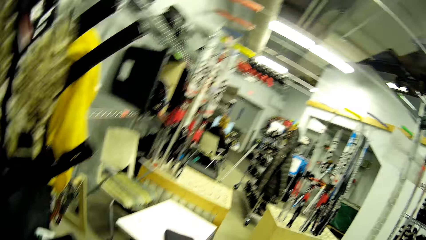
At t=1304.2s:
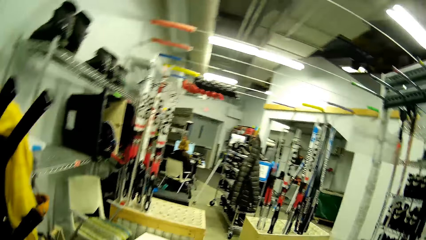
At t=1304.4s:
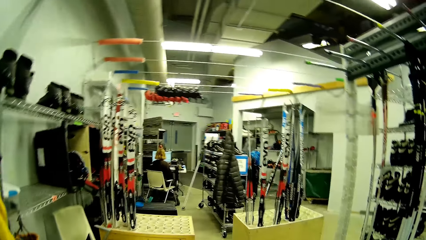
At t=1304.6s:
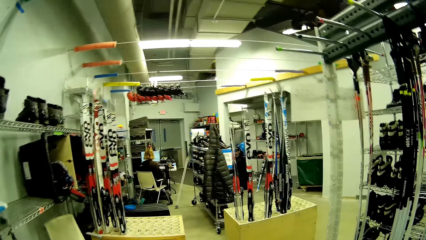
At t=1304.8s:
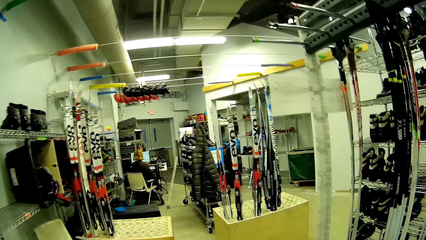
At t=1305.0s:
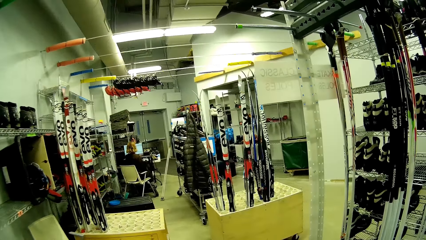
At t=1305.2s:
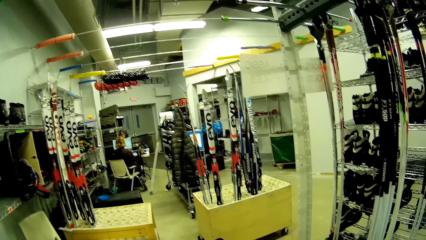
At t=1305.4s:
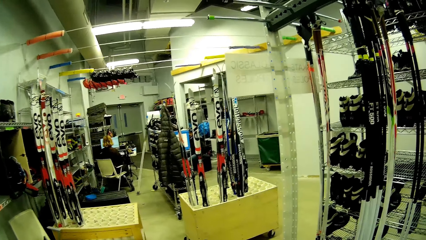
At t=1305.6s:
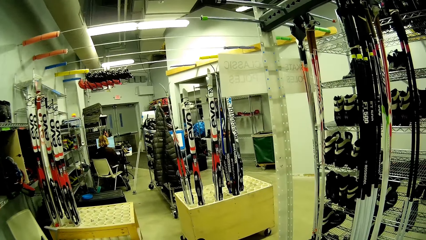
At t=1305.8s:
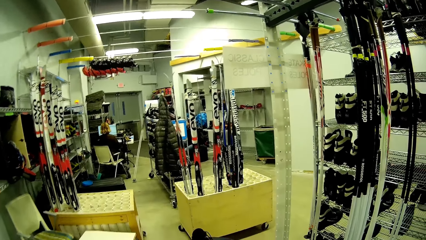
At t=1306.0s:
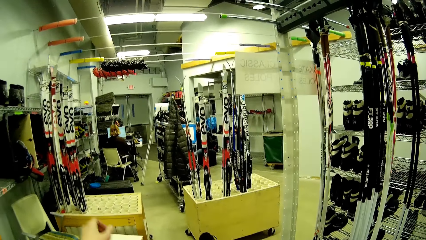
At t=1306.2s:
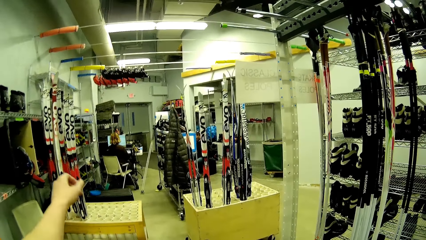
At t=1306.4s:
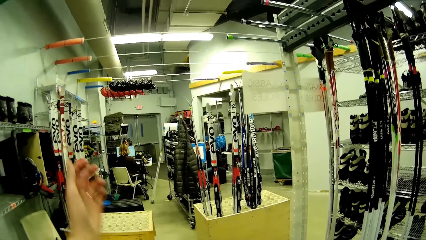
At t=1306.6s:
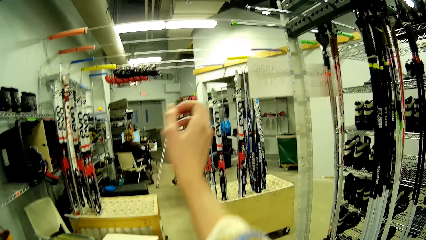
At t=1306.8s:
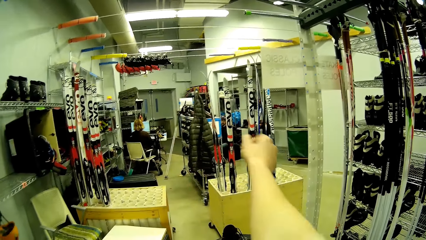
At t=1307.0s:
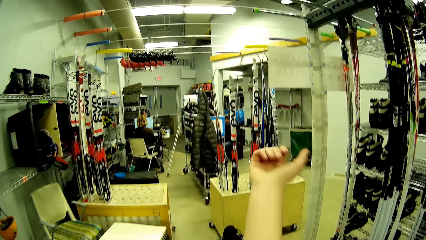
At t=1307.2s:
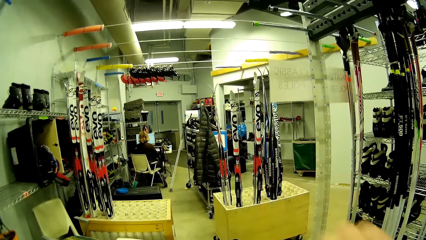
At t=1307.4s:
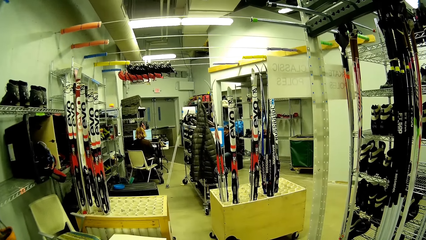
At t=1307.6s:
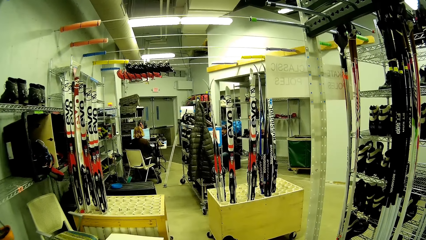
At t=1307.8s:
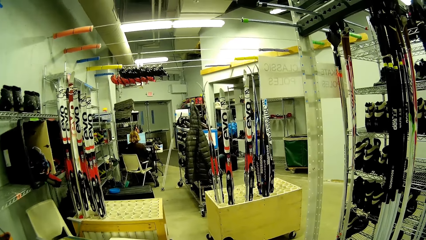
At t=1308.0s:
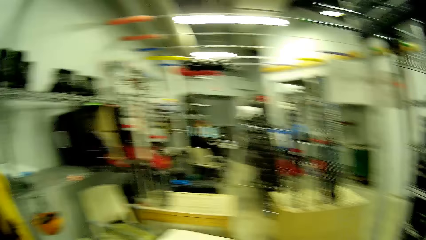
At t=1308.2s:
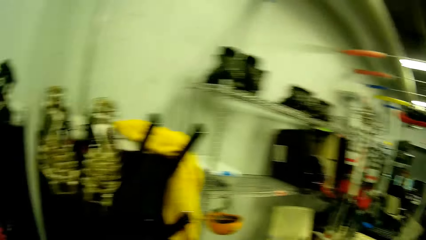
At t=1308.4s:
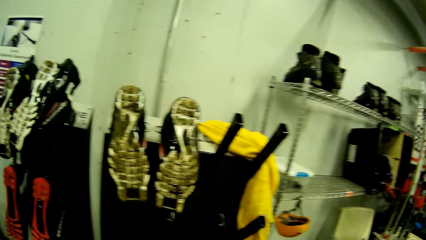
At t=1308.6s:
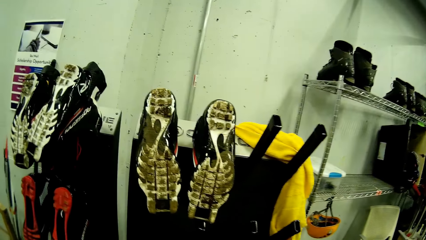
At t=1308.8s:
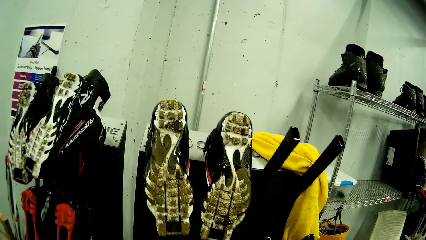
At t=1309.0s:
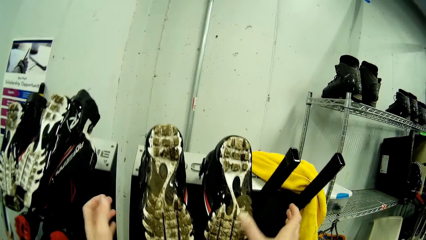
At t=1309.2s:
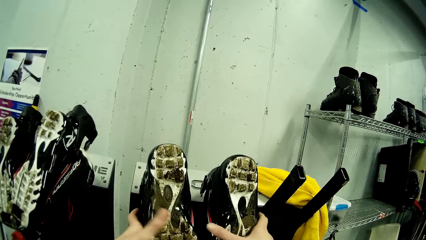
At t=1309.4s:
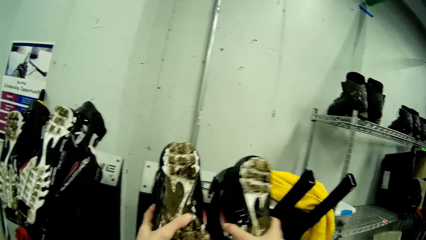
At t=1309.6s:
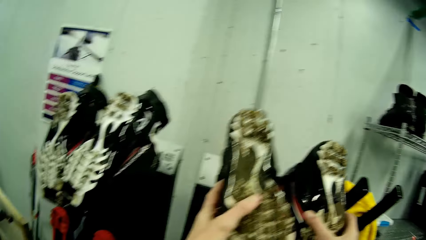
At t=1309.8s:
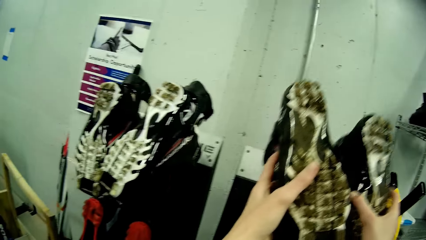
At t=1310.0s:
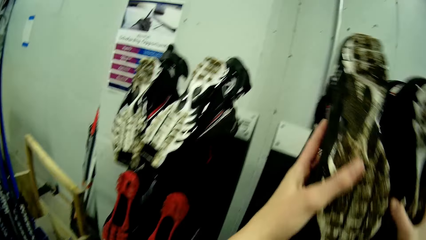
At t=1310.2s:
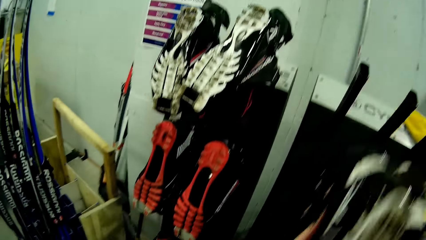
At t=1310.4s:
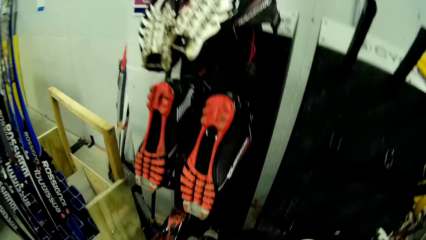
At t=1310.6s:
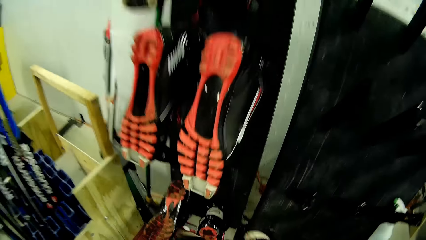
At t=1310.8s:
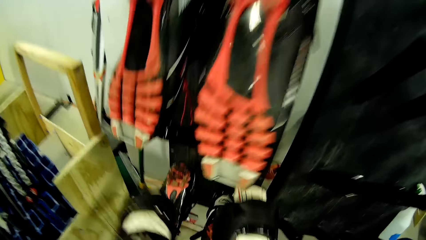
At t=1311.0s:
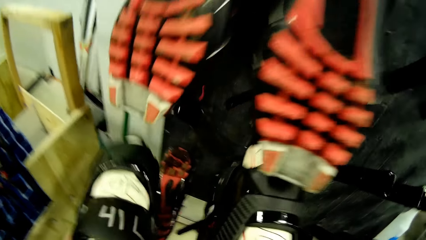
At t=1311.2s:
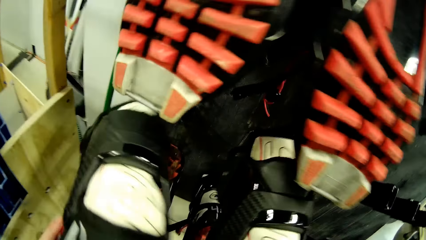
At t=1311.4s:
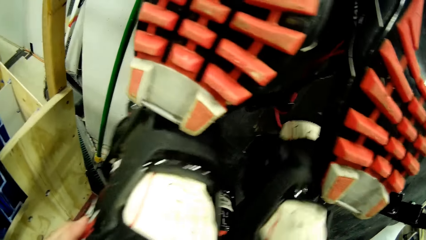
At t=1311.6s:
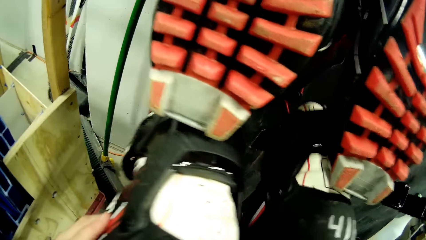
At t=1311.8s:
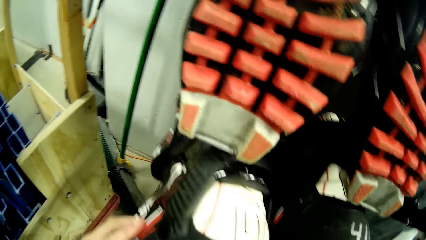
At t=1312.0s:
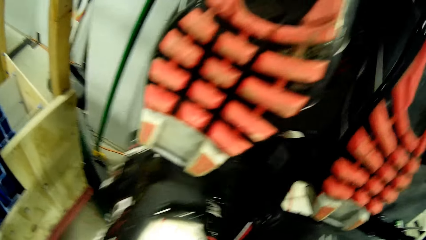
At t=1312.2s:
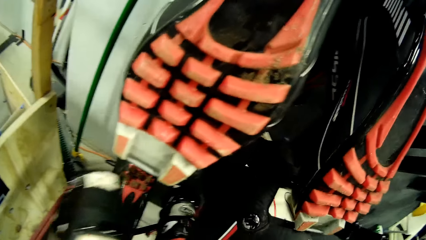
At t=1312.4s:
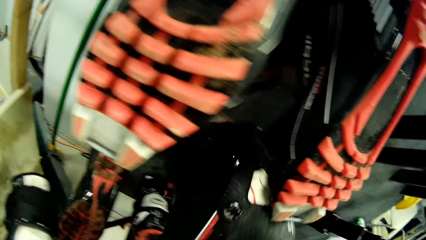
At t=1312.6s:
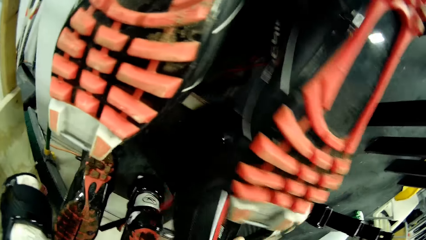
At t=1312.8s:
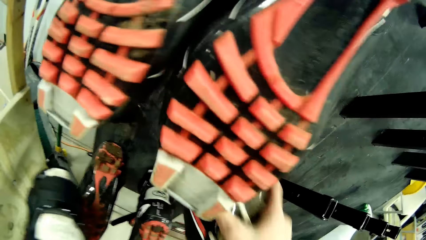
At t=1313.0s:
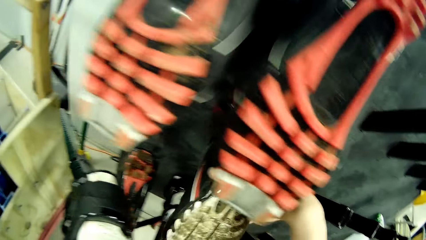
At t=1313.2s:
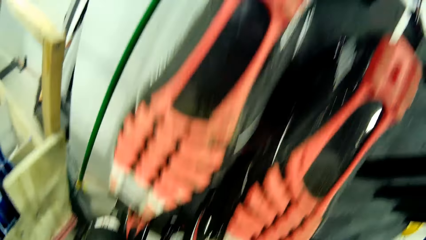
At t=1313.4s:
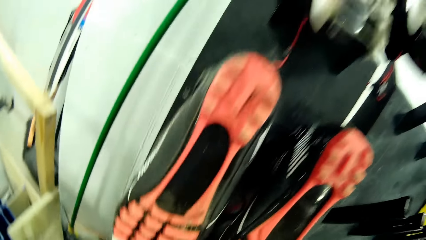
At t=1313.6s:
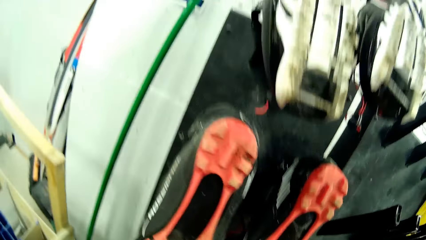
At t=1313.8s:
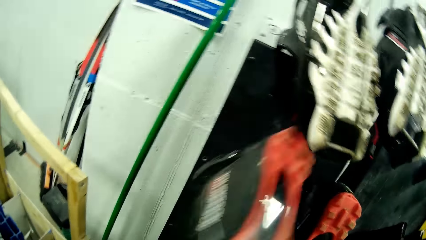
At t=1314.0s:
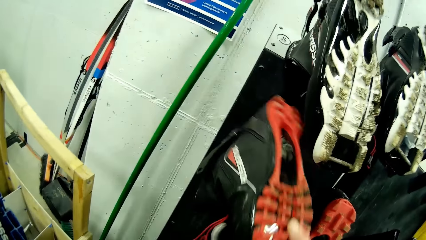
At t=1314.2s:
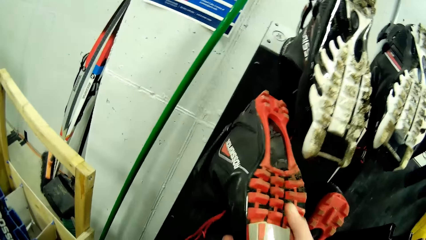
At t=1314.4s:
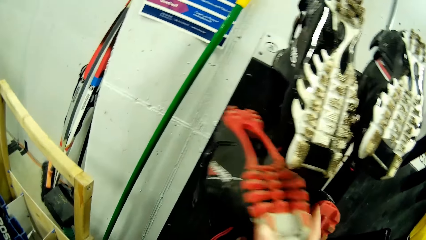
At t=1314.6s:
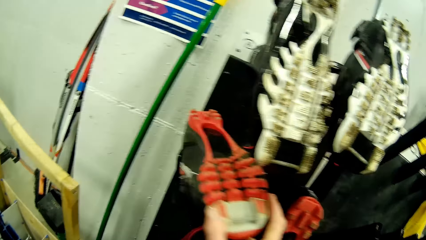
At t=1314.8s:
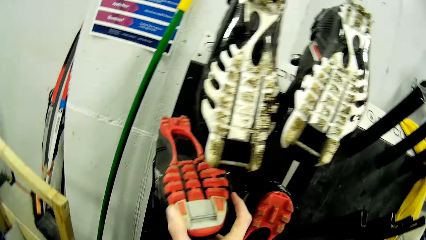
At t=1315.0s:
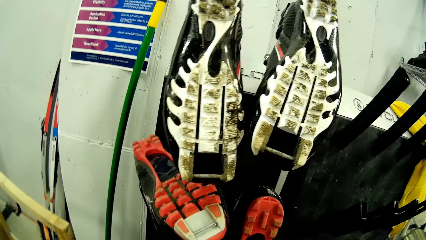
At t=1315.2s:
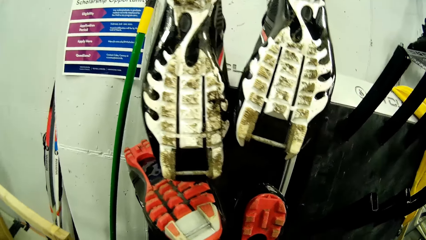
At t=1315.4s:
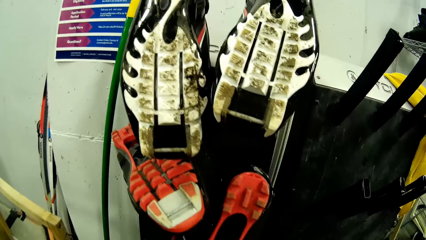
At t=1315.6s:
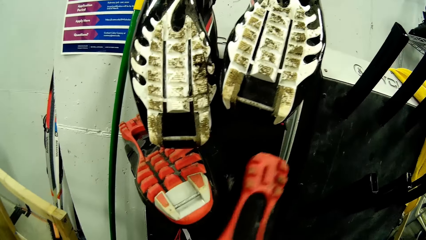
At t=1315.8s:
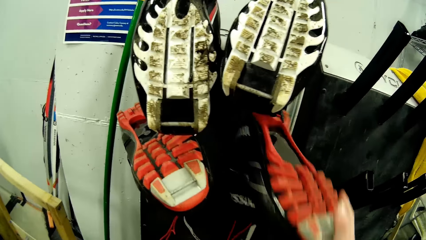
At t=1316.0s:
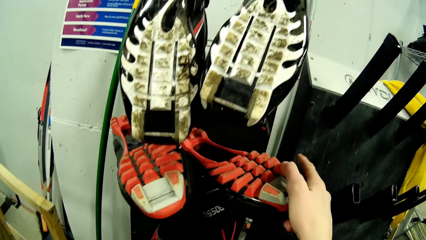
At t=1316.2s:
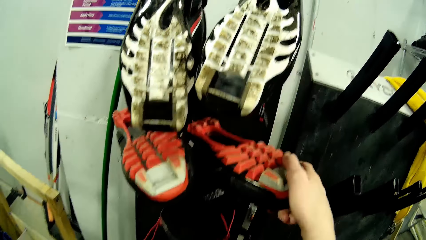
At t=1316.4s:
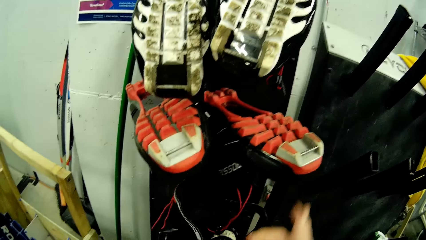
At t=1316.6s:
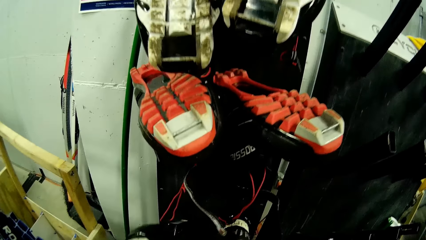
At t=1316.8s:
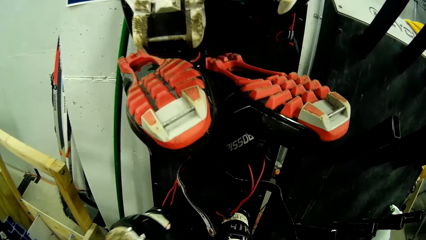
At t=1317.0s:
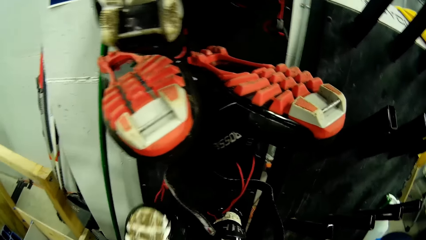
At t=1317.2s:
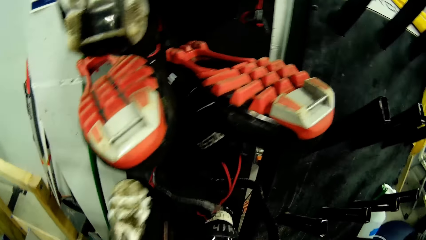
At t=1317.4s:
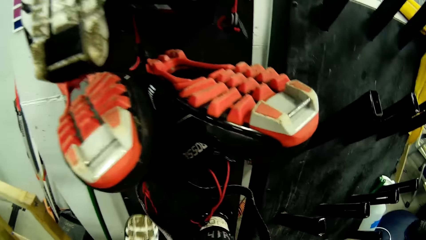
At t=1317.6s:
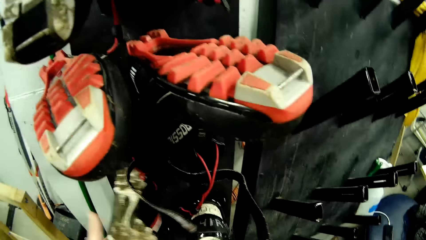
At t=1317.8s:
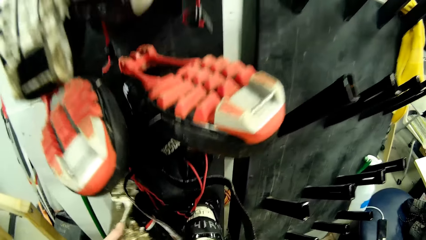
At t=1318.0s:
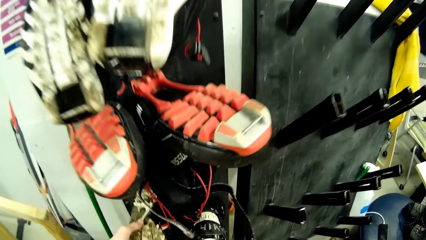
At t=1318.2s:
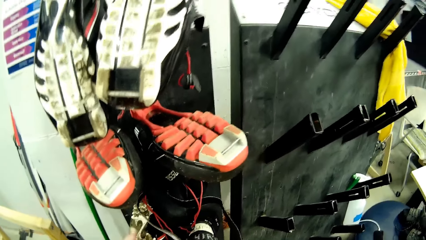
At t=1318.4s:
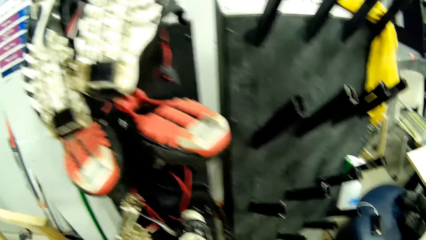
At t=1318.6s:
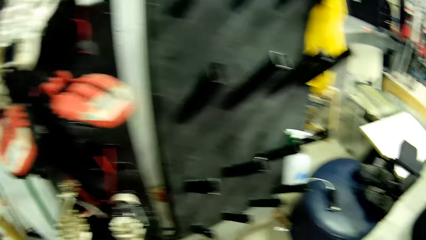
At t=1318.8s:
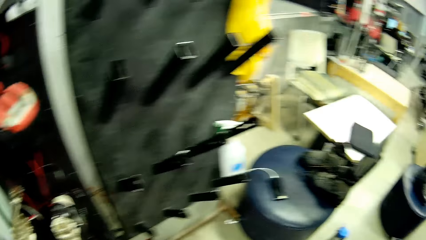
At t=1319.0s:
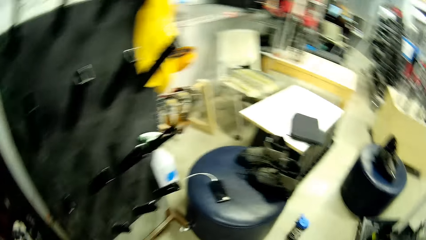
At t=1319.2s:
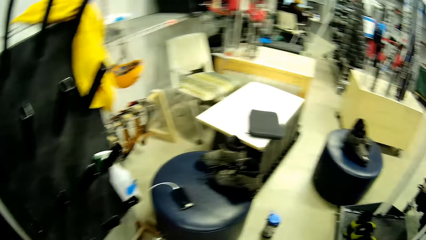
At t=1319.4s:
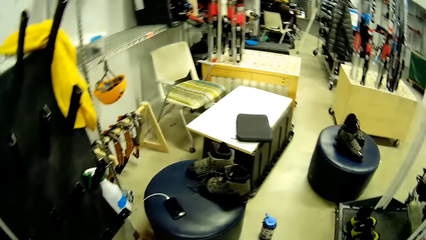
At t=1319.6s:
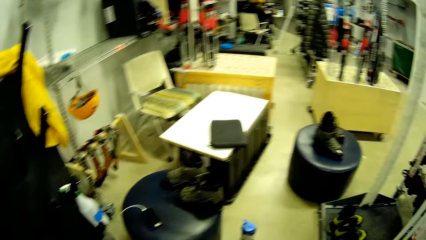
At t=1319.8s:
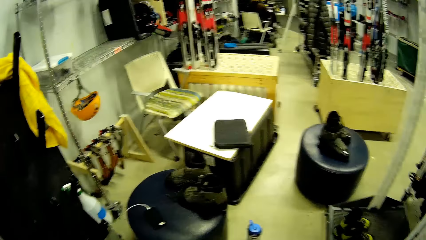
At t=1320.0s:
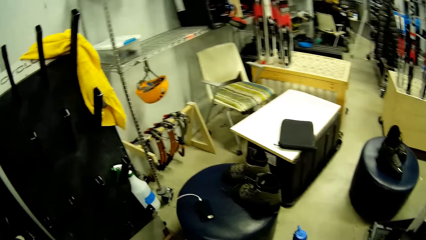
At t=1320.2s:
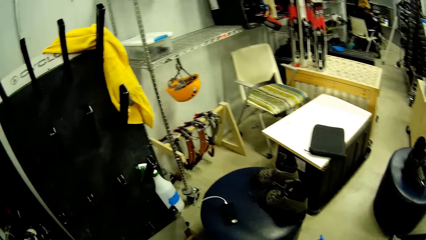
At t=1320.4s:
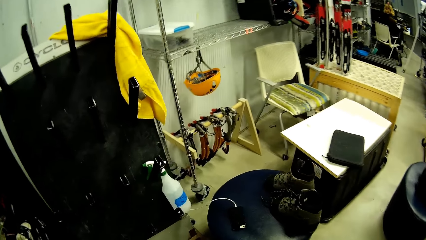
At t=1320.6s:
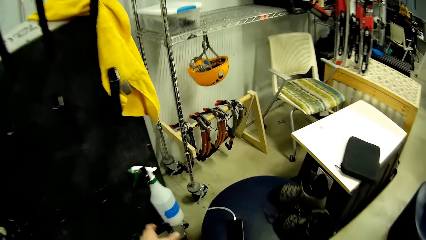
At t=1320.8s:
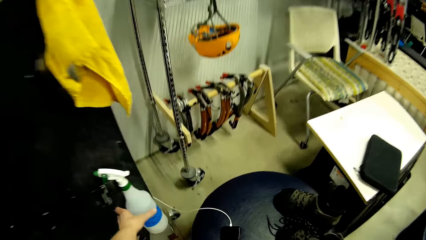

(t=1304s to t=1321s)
The camera wearer turns around. She looks around the shoe store. She picks a pair of boots from the rack with both hands. She puts the boot on the rack with her right hand. She arranges shoes on the shelf. She adjusts a boot on the rack with her right hand, and adjusts the boot on the rack with her right hand again.
